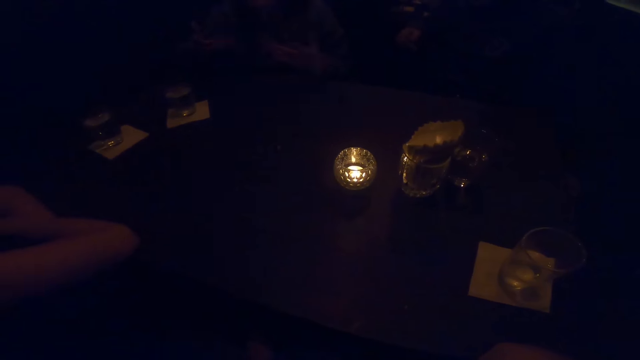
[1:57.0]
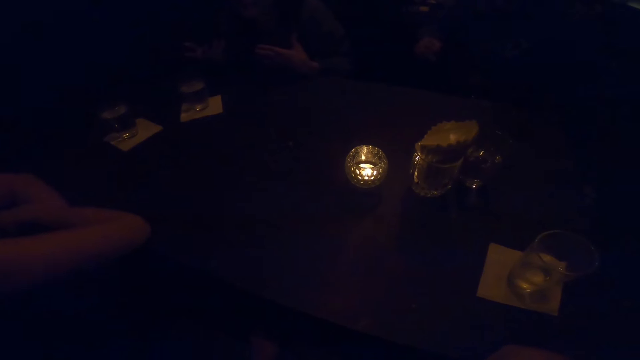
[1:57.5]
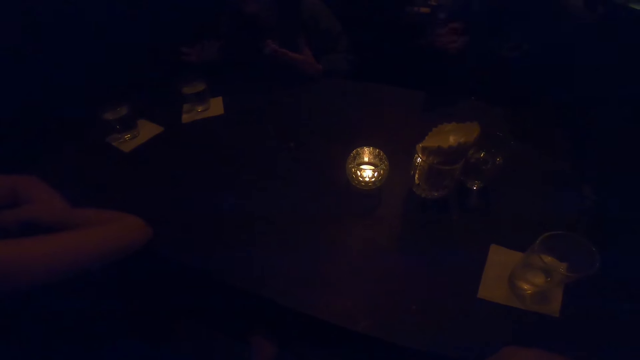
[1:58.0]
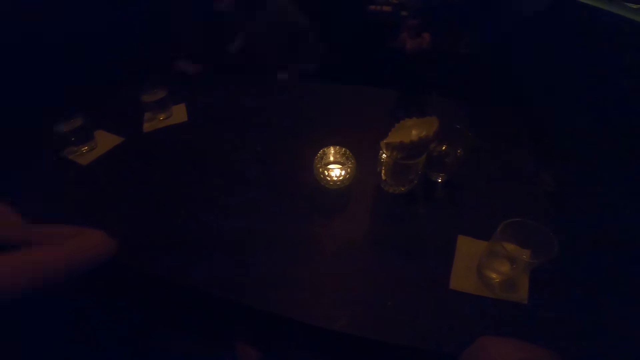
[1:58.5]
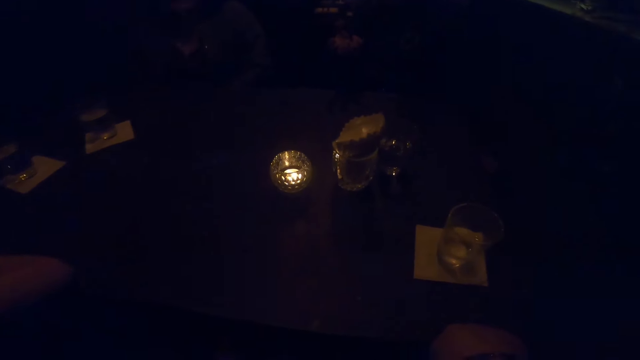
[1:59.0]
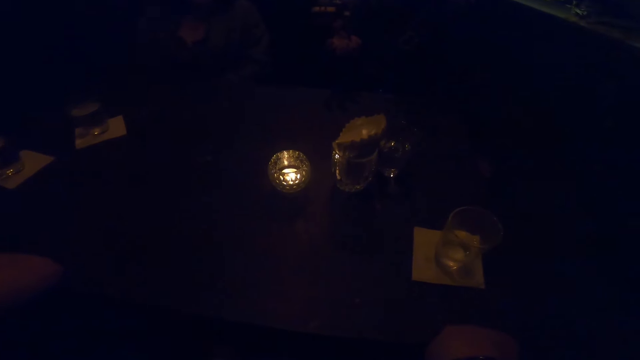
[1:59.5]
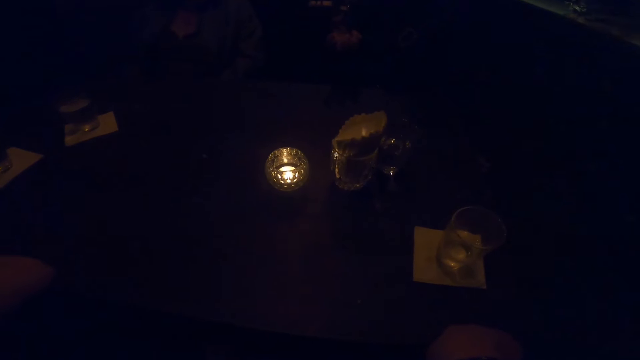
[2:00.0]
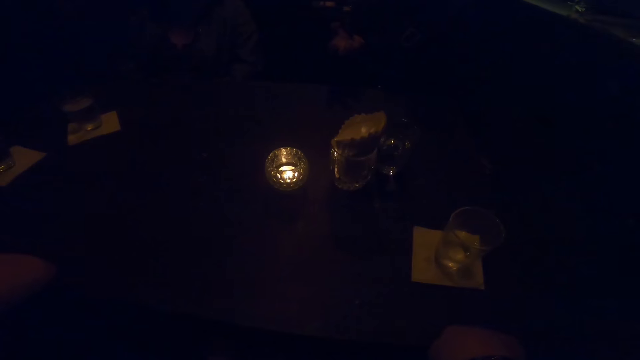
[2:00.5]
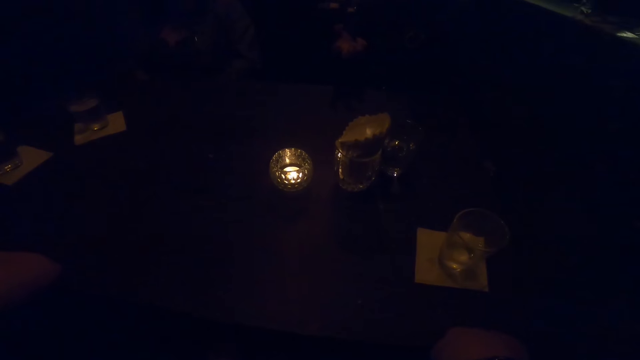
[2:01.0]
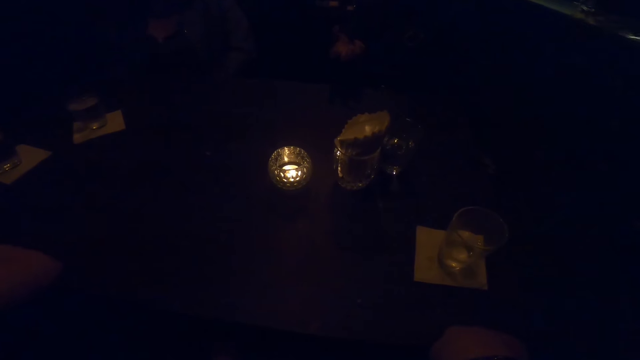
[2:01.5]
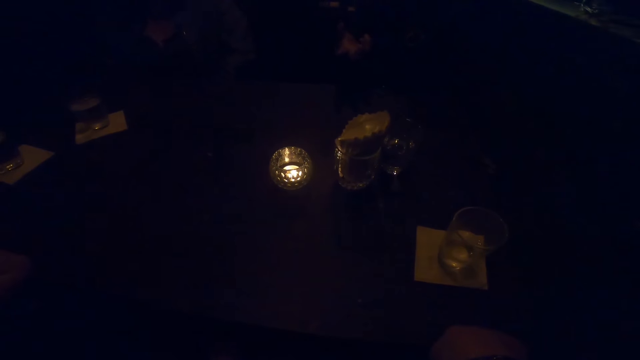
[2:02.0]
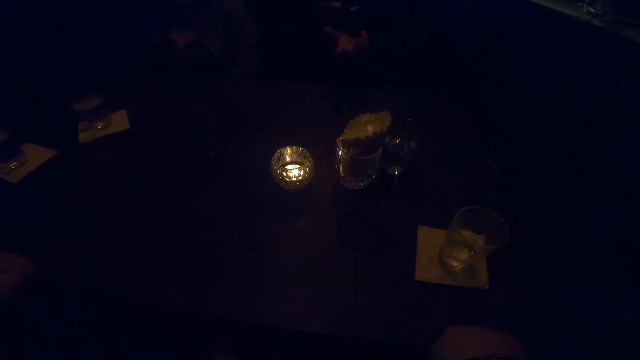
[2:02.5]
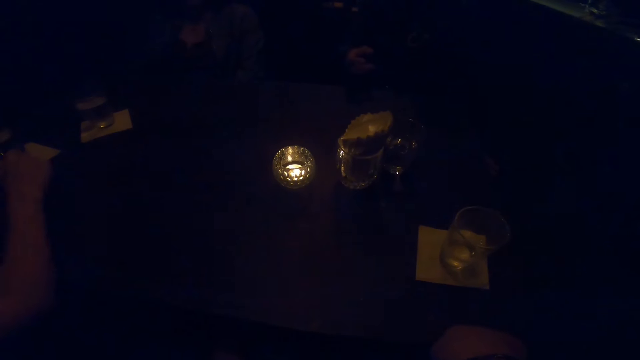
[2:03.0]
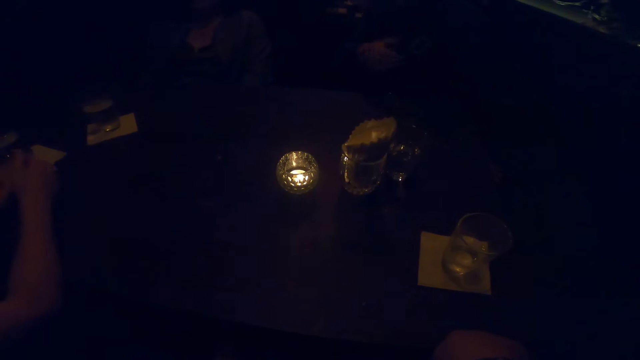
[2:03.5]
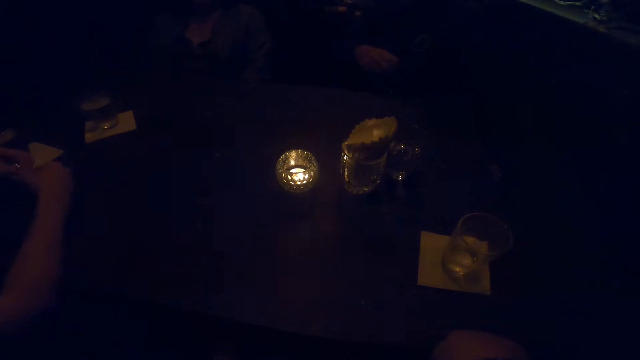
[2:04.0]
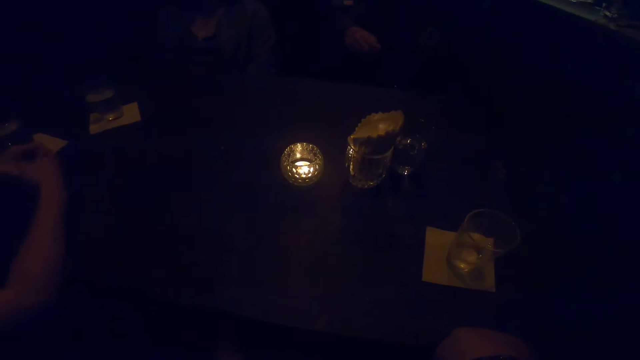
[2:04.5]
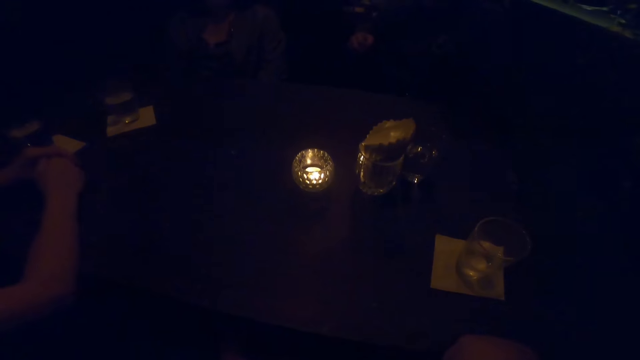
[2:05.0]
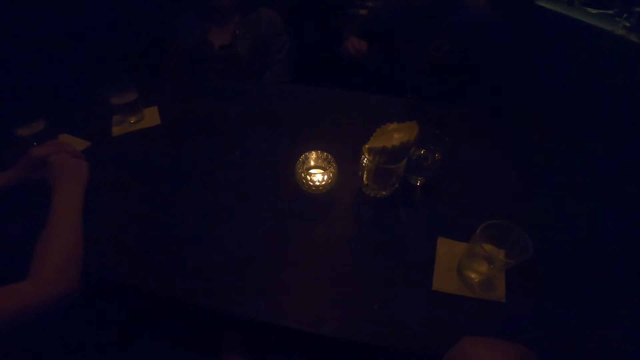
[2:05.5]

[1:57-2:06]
A person sways hands in the air.

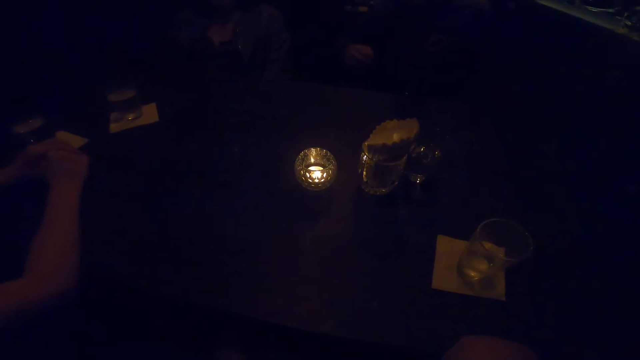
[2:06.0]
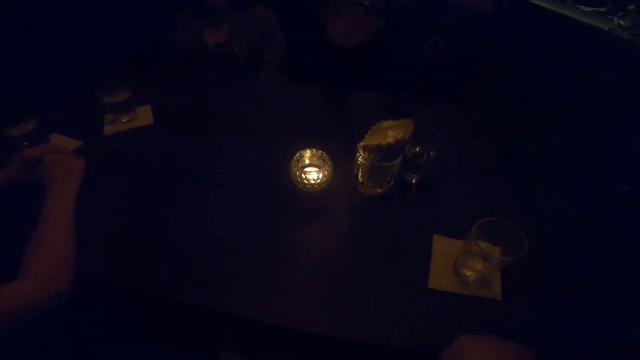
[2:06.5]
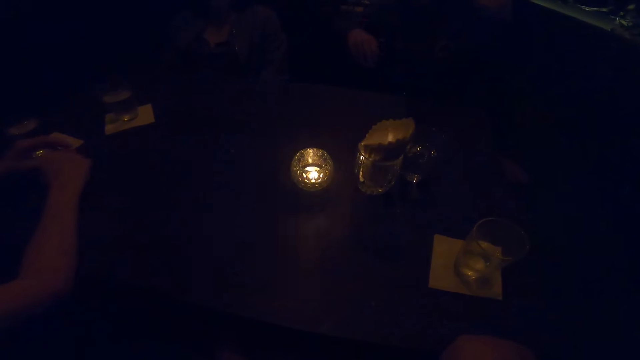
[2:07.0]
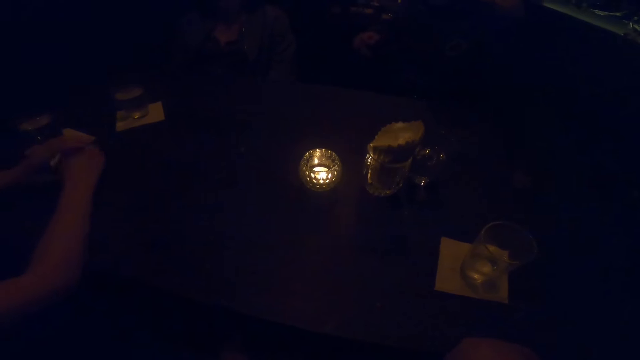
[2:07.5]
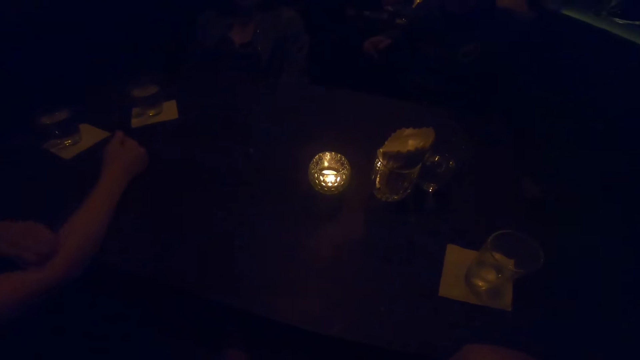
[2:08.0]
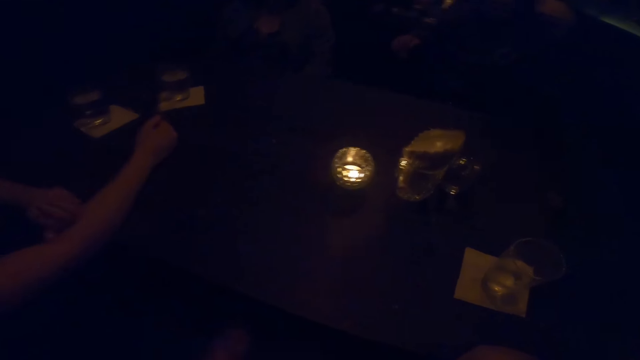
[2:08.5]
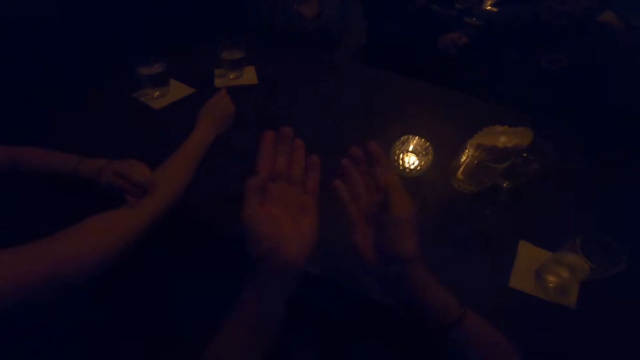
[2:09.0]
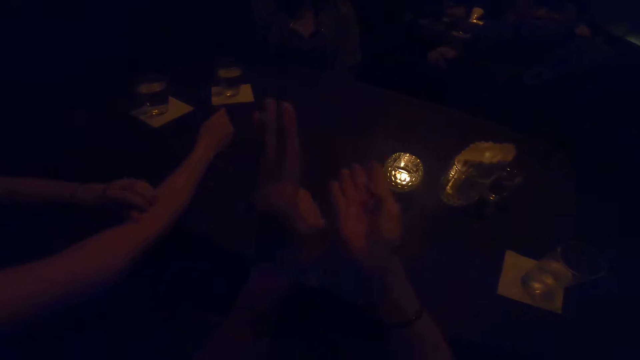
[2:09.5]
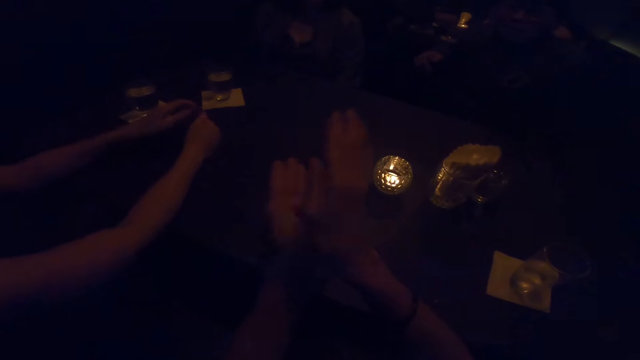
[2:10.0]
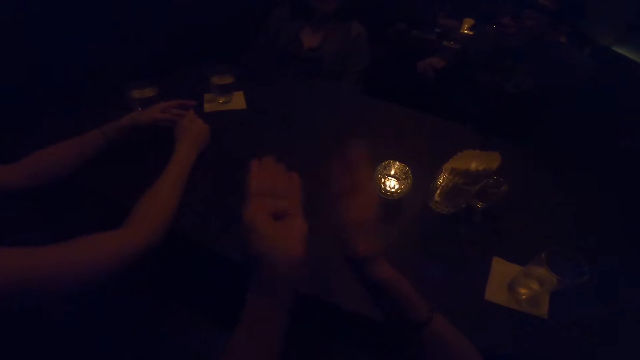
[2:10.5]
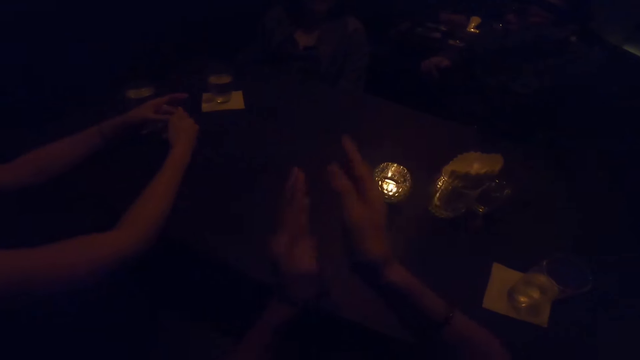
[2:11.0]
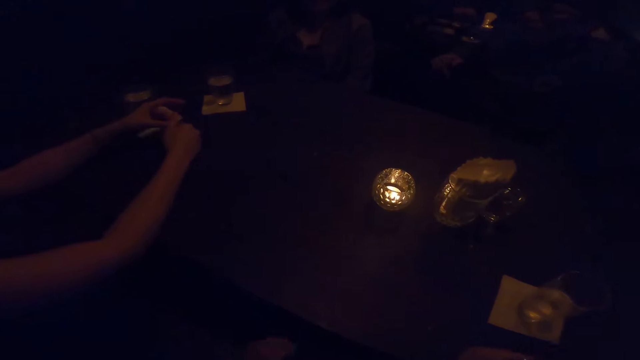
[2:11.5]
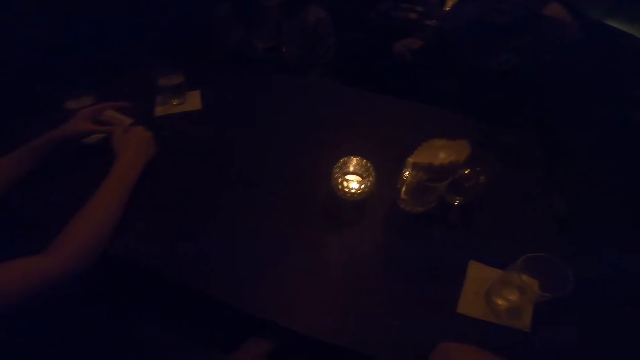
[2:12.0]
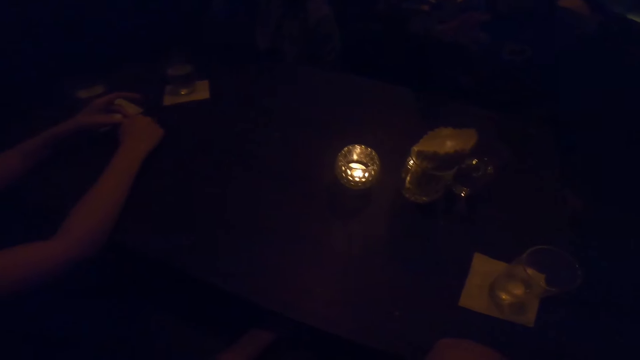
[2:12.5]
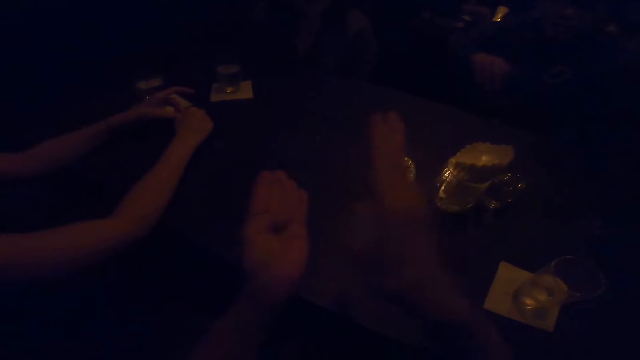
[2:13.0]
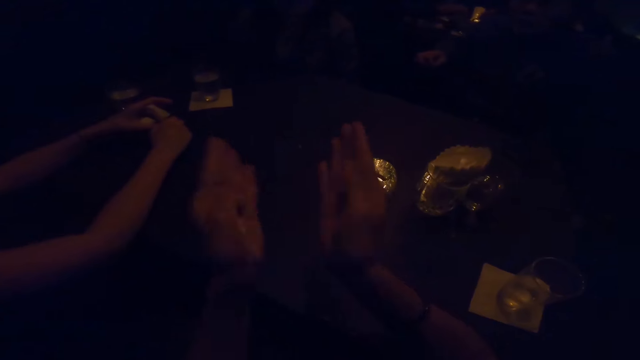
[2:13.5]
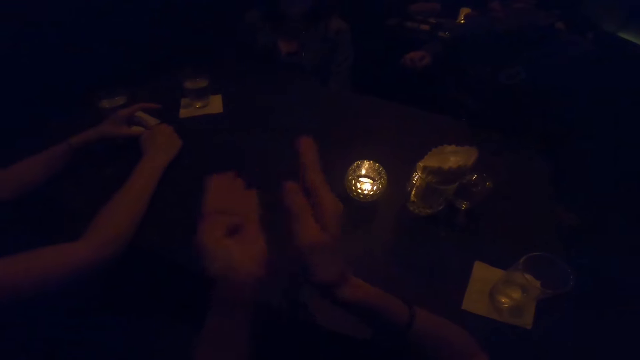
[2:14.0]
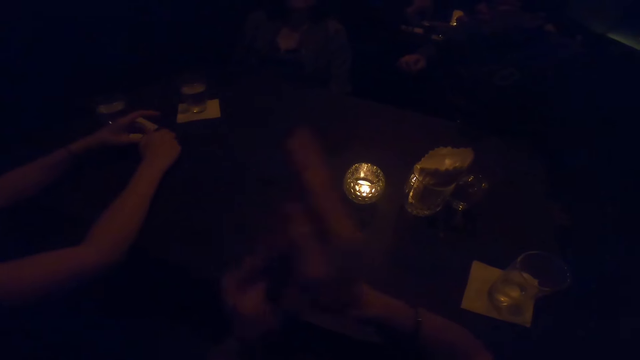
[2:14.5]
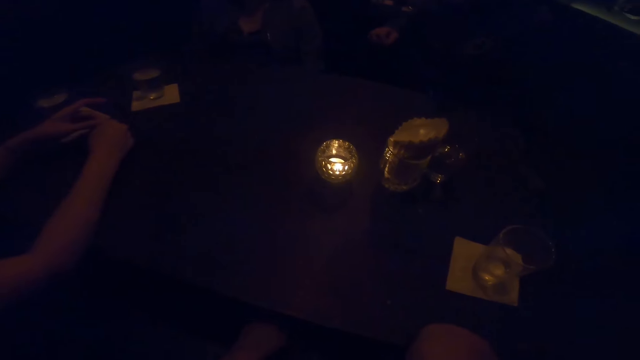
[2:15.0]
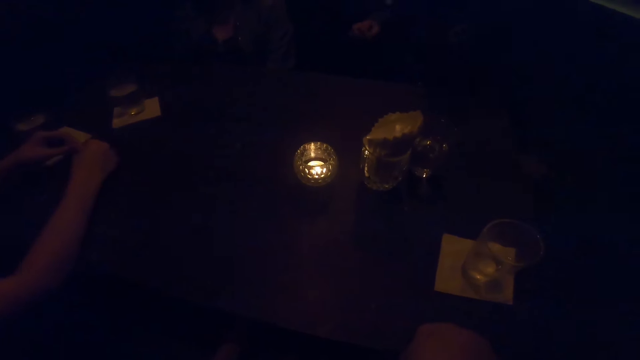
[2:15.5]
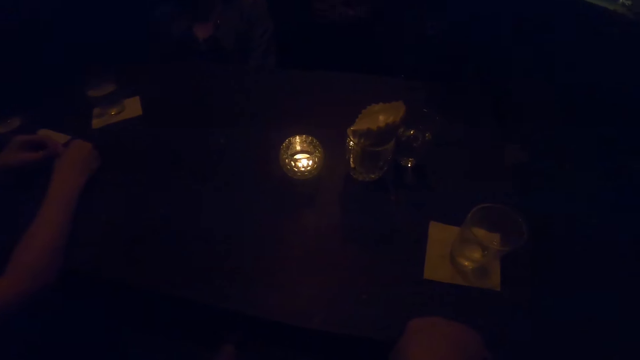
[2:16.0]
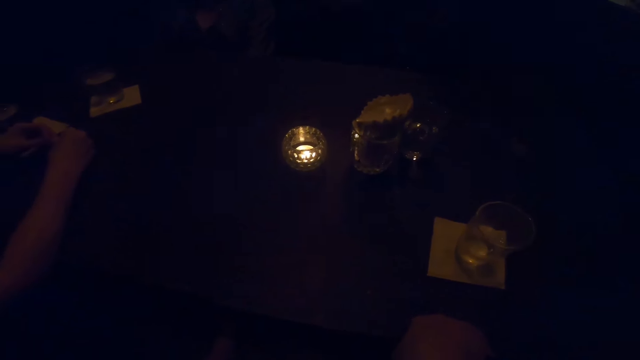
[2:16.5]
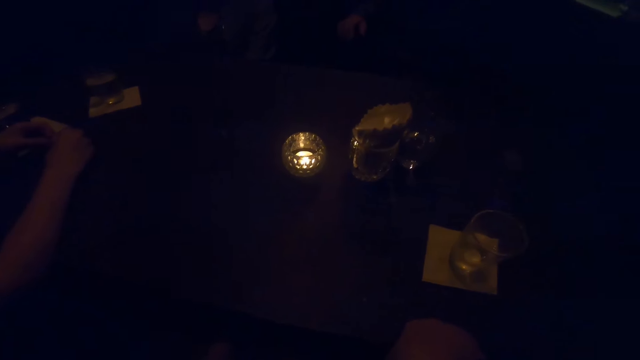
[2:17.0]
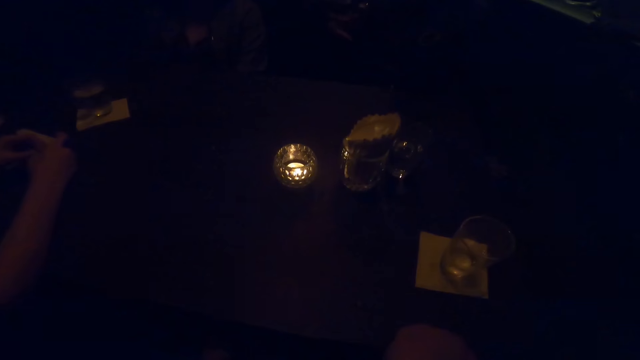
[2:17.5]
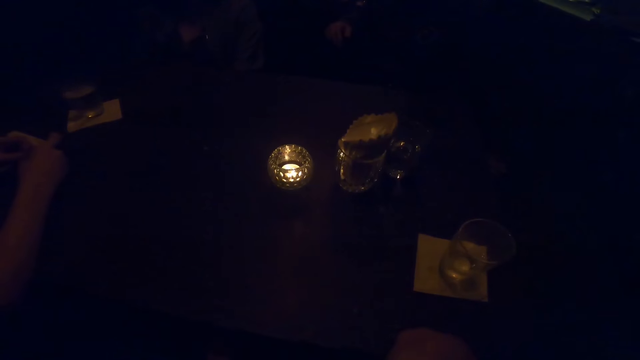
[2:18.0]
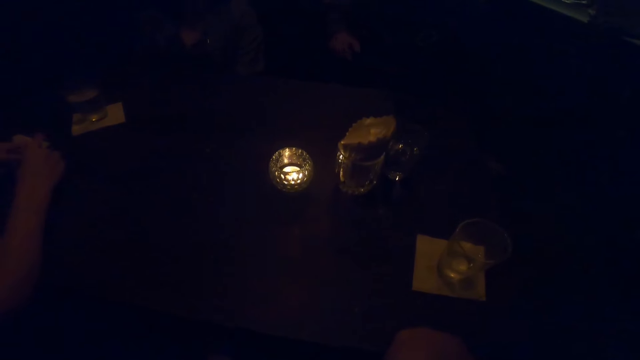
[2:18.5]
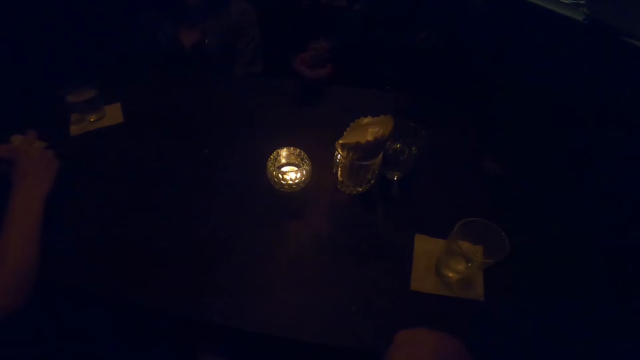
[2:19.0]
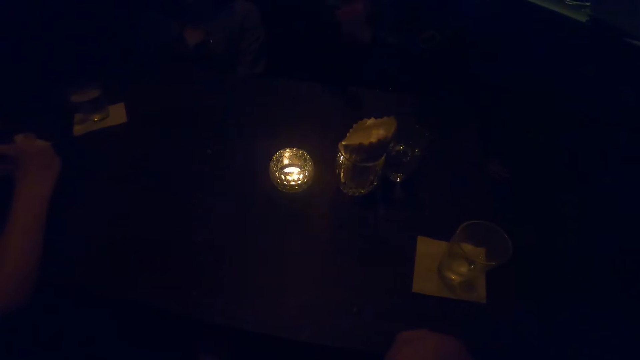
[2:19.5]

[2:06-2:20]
A person scratches the arm. The camera wearer sways both hands in the air. Another person sways hands in the air. The camera wearer sways hands in the air. The other person sways hands in the air.
